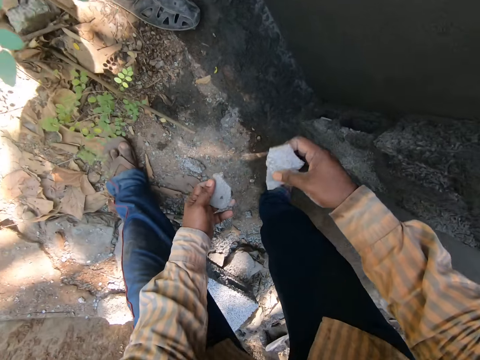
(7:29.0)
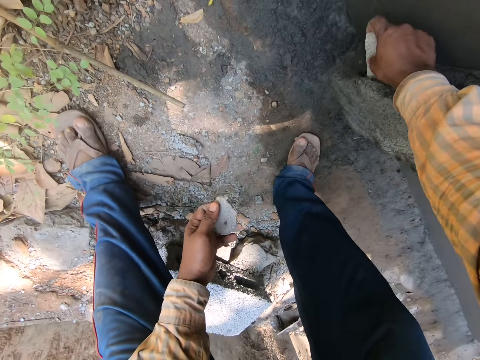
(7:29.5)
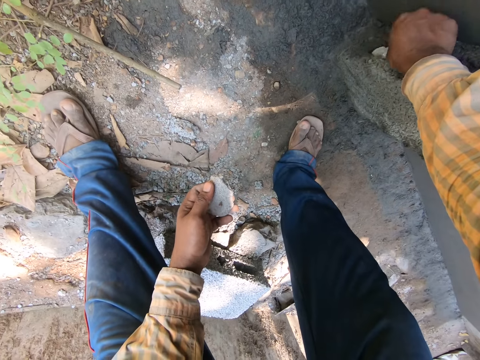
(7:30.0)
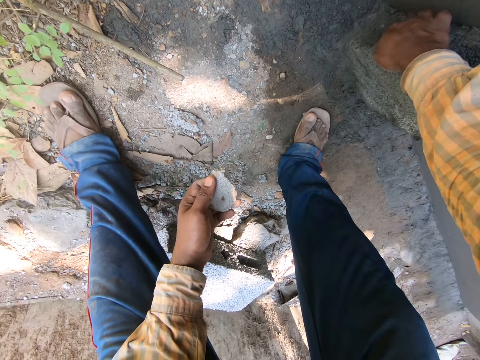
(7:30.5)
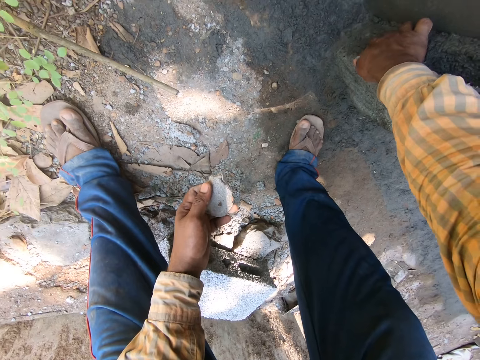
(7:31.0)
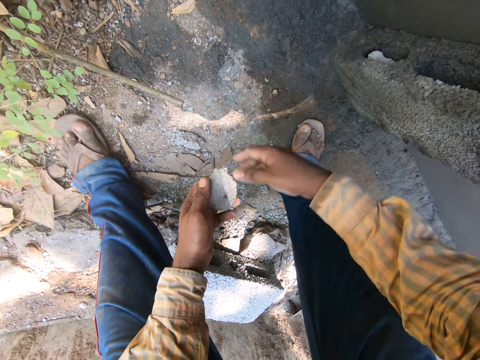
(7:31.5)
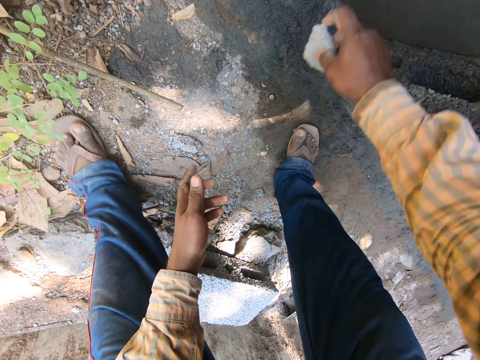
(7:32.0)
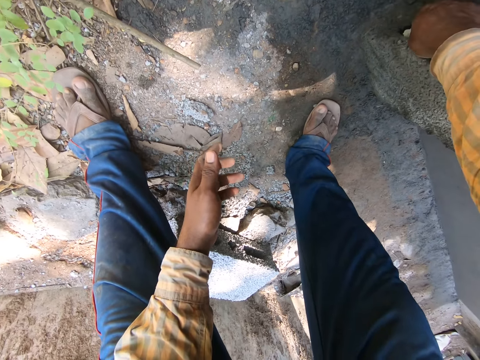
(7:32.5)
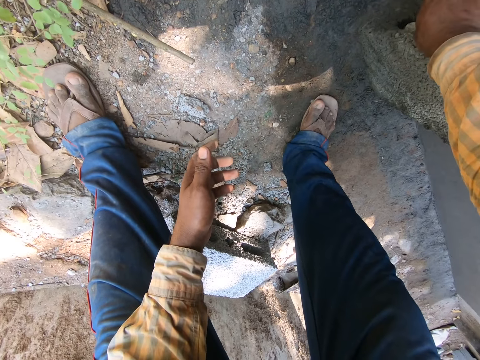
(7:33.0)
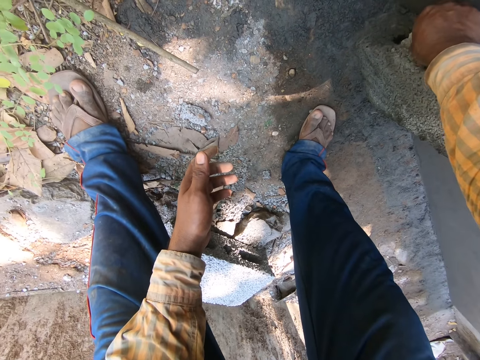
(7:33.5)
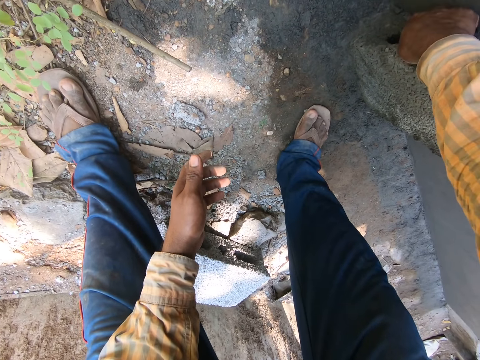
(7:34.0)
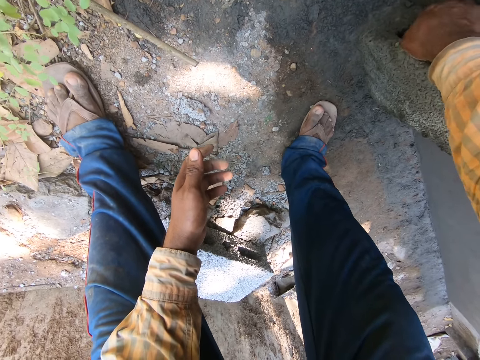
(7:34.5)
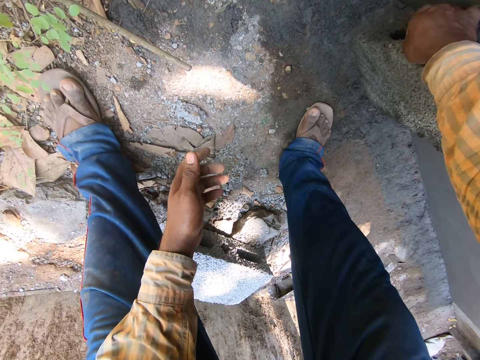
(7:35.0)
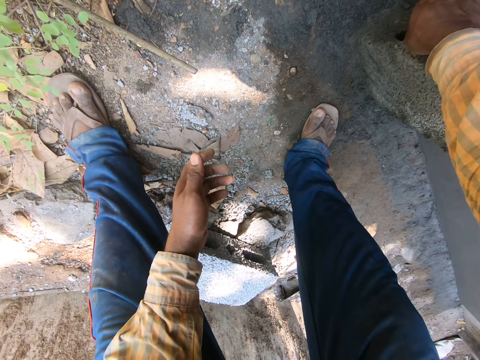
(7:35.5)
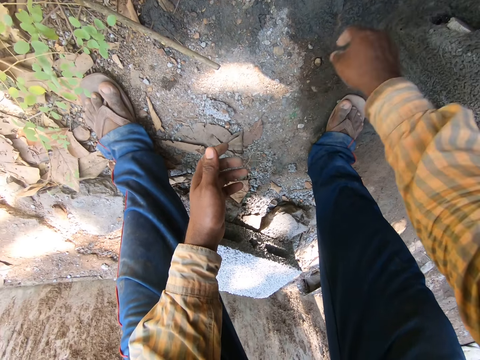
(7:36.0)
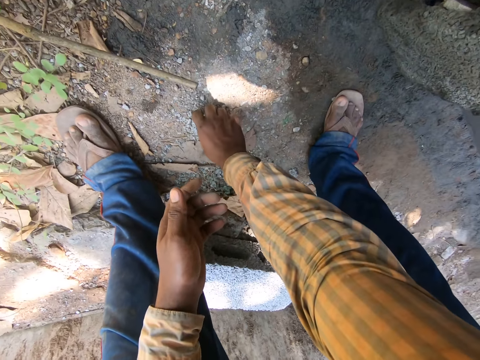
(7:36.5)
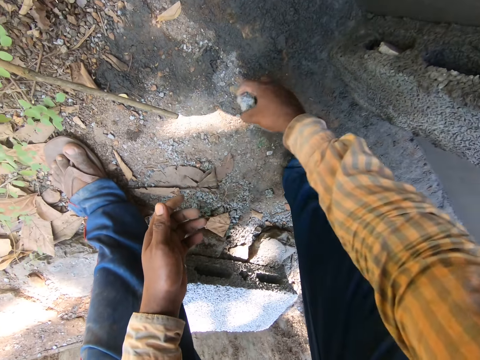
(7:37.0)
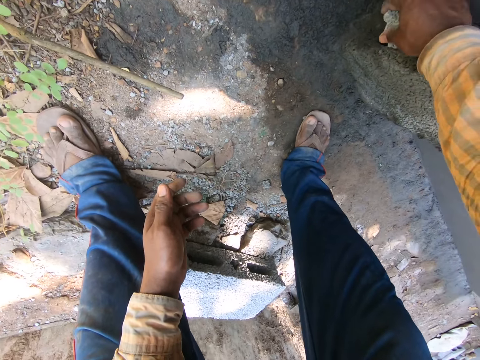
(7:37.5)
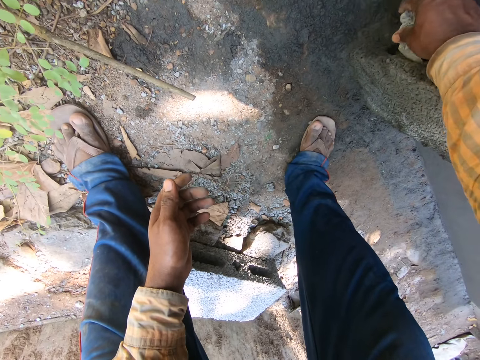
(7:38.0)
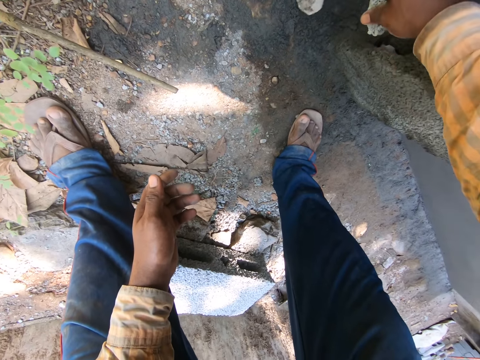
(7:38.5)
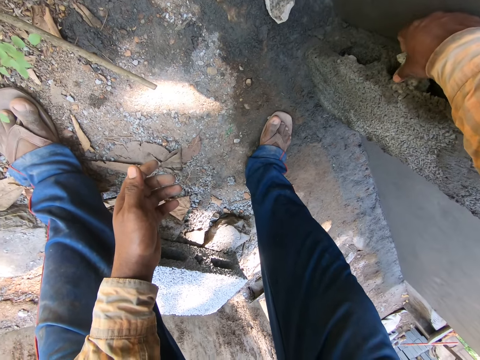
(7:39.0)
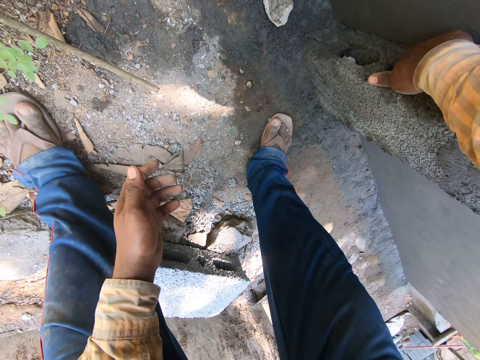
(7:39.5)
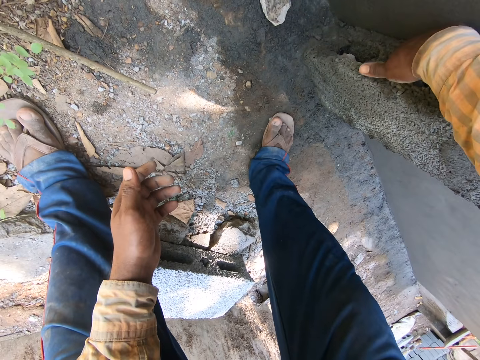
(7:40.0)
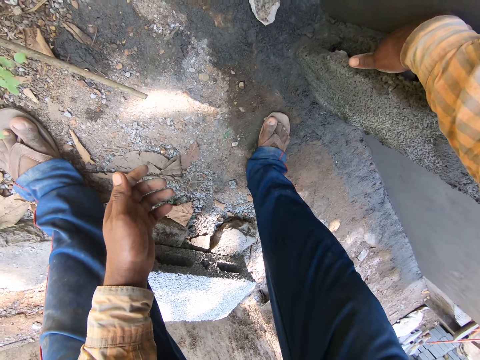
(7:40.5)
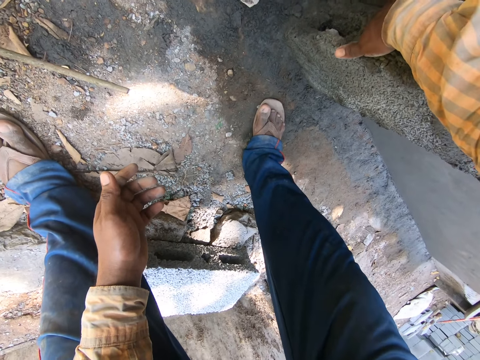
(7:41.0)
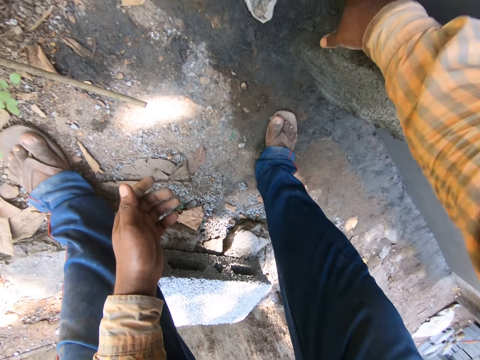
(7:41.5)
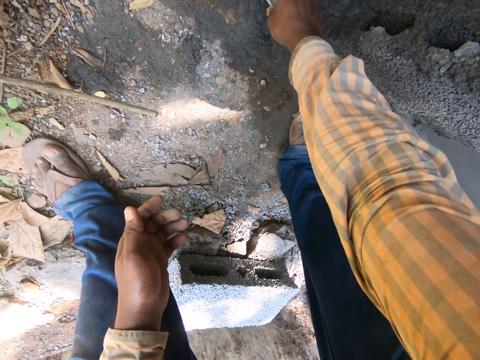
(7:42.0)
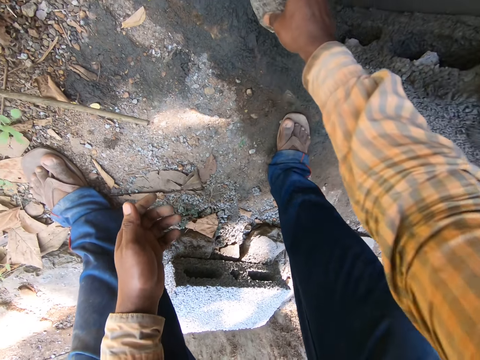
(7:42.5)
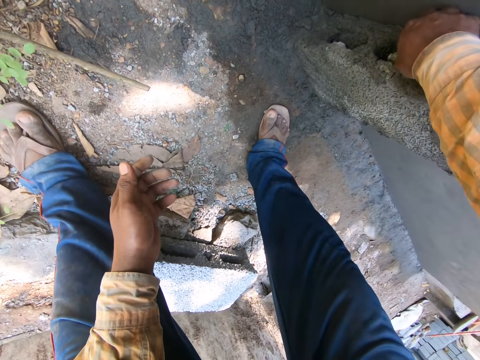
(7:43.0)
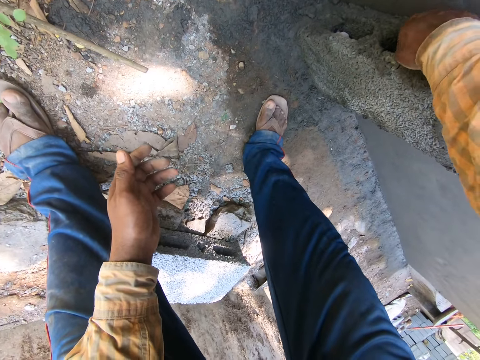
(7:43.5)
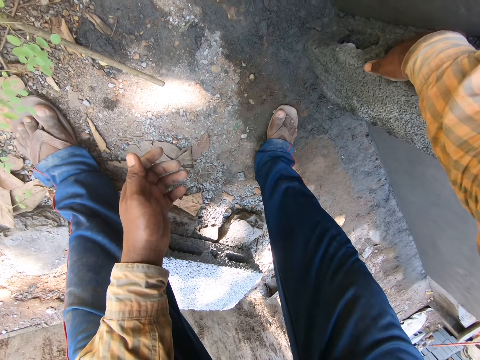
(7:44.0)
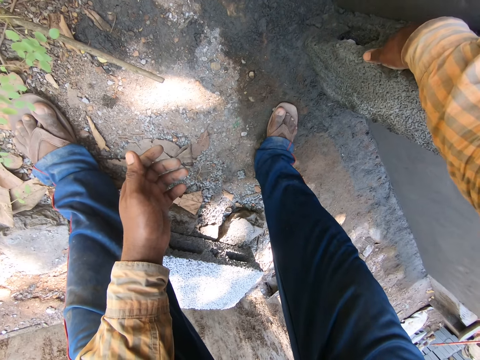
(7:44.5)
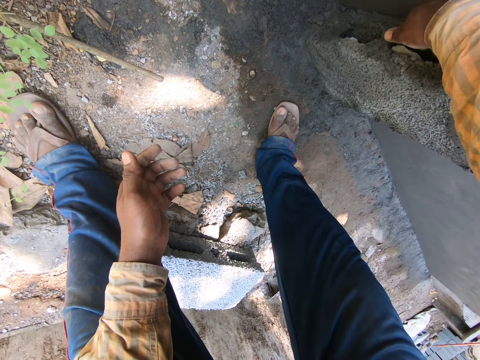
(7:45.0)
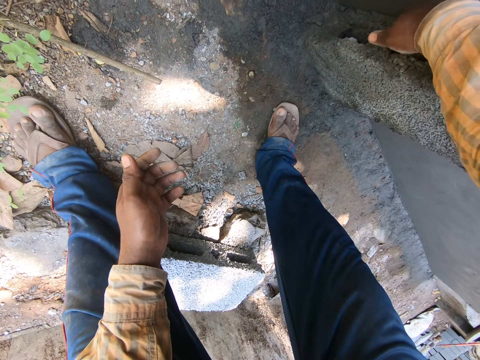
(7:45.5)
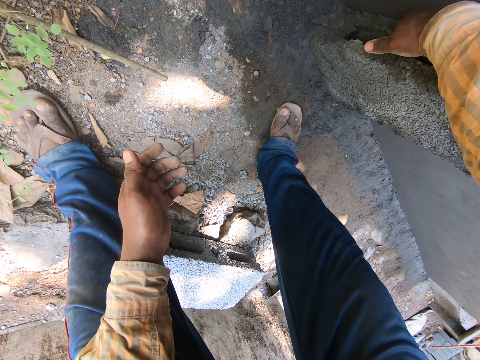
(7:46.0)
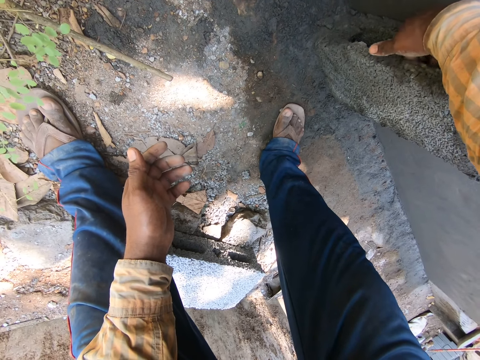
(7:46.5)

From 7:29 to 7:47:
The camera wearer picks a piece of rock from his left hand. He dips the piece of rock in a brick. He picks a piece of rock from his left hand. He dips the piece of rock in the brick. He picks a piece of rock from the ground. He hits the piece of rock in the brick. He dips the piece of rock in the brick. He picks a piece of rock from the ground. He dips the piece of rock in the brick.

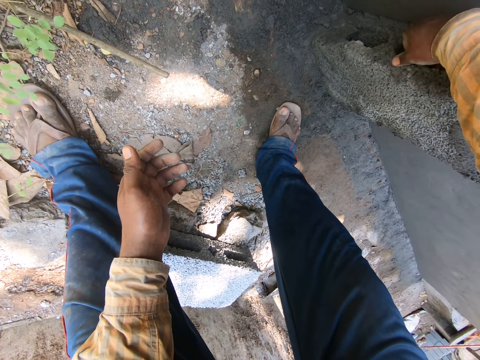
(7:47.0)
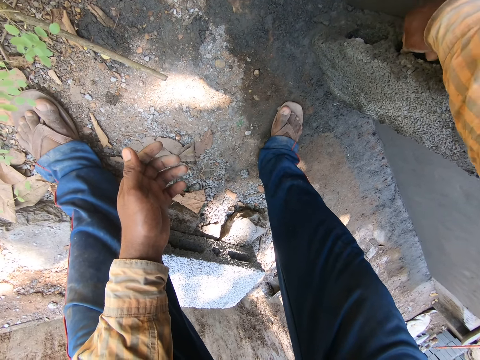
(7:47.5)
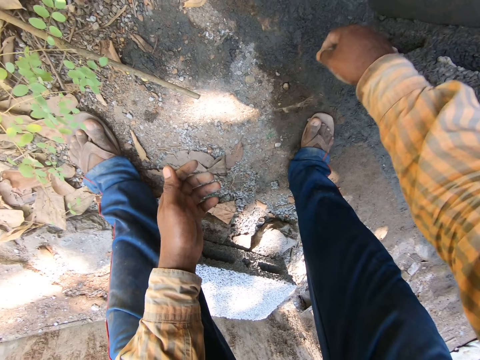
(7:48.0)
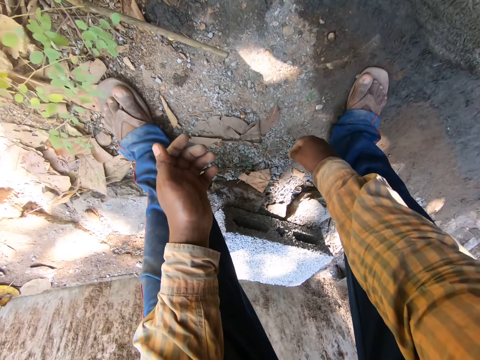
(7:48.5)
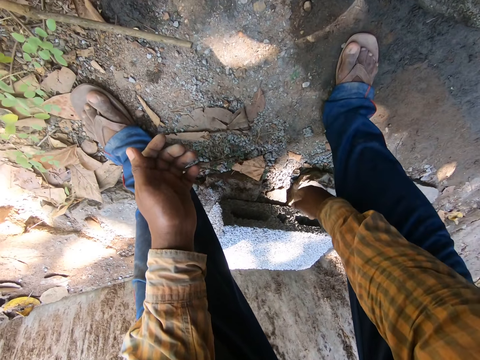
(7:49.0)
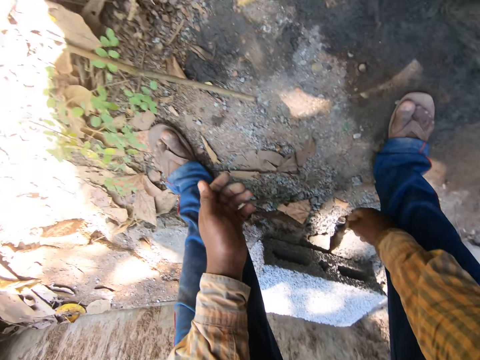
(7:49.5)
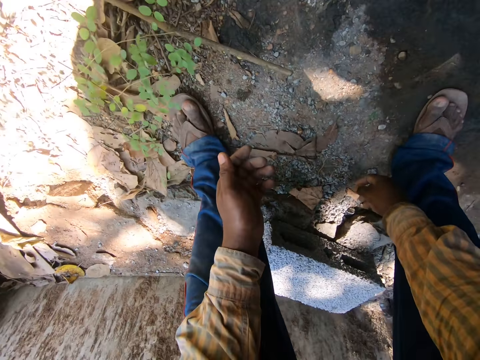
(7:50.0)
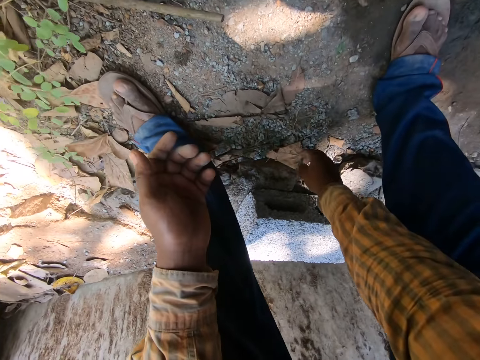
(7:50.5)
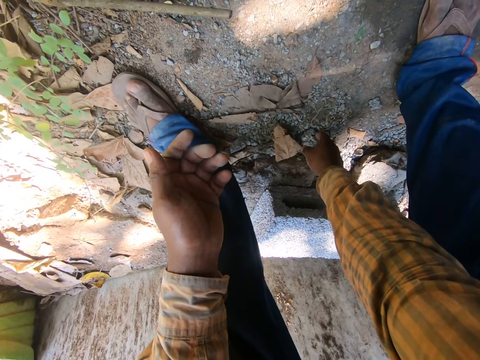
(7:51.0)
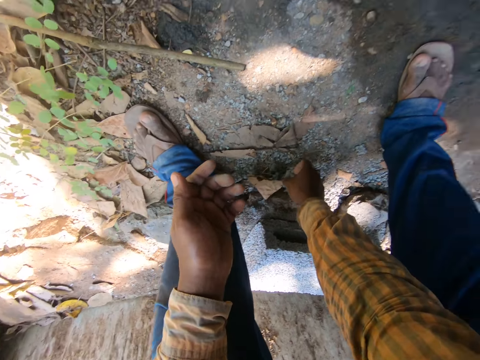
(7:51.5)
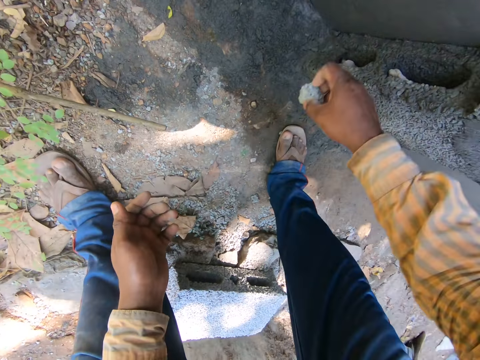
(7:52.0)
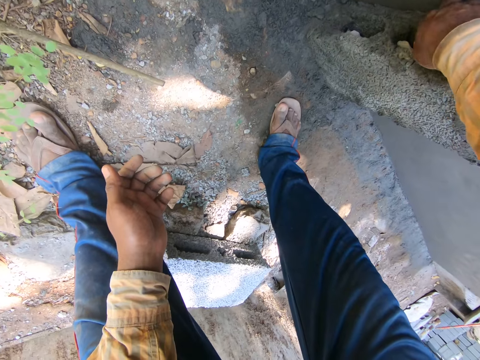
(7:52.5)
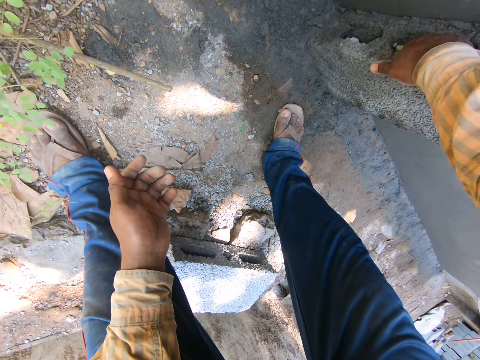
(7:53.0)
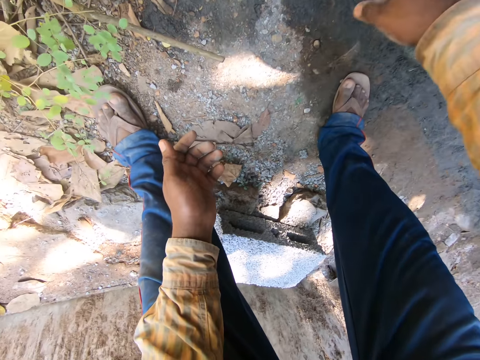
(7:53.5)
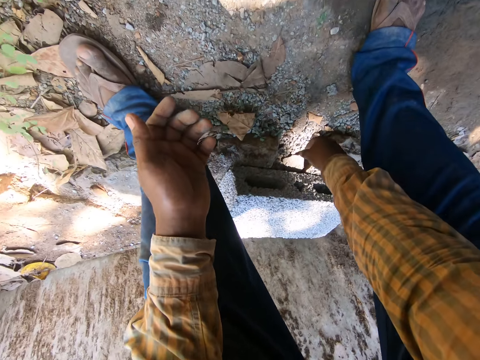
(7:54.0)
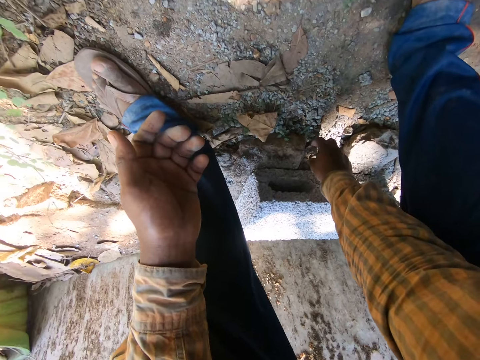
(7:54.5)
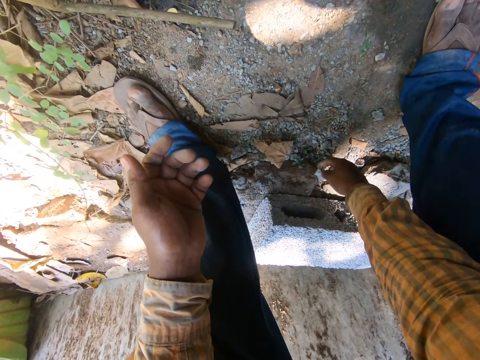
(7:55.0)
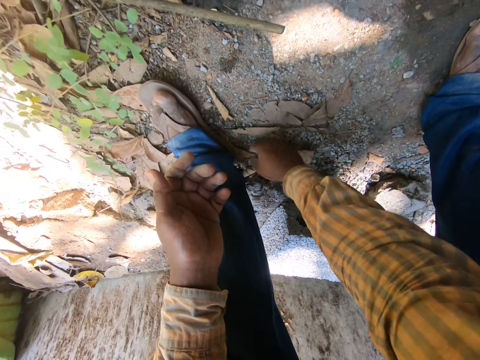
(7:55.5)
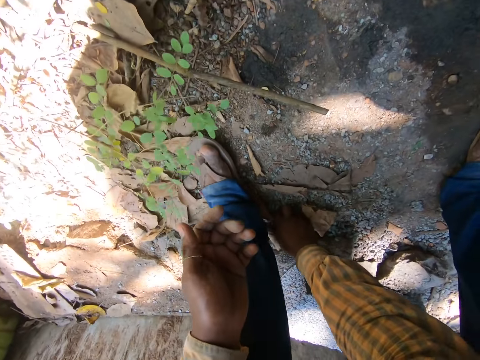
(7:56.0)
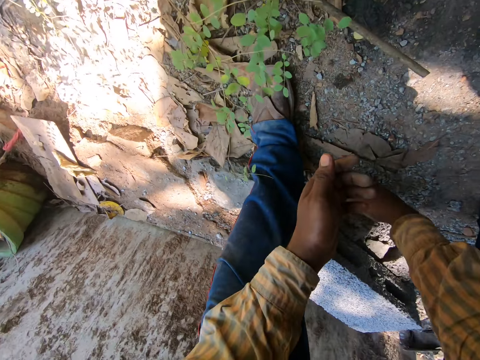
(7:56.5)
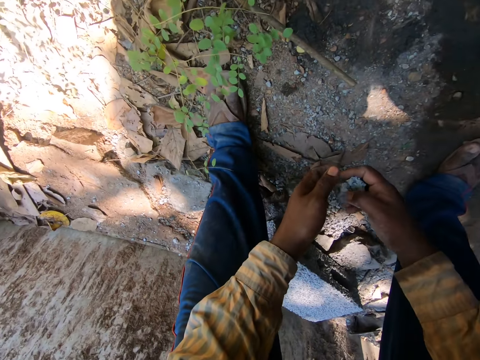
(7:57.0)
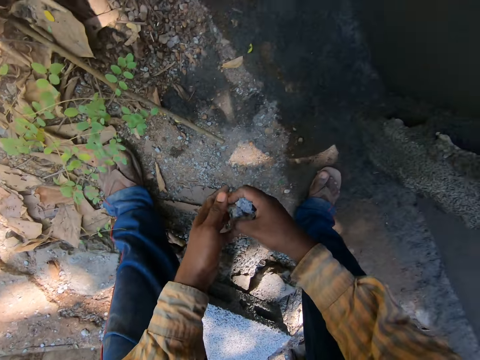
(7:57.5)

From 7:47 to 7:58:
The camera wearer looks around. He looks at the ground. He knocks a piece of dry leaf. He picks a piece of rock from the ground. He dips the piece of rock in a brick. He picks a piece of rock from the ground. He puts his hands together.
